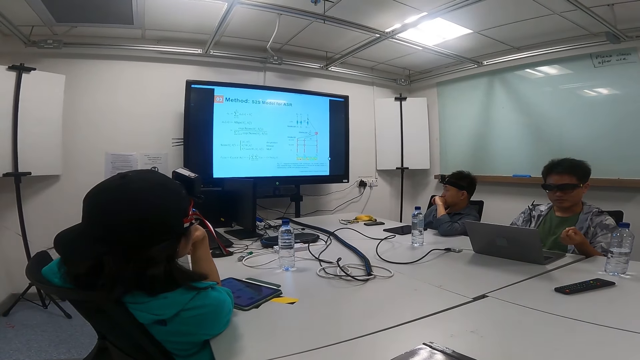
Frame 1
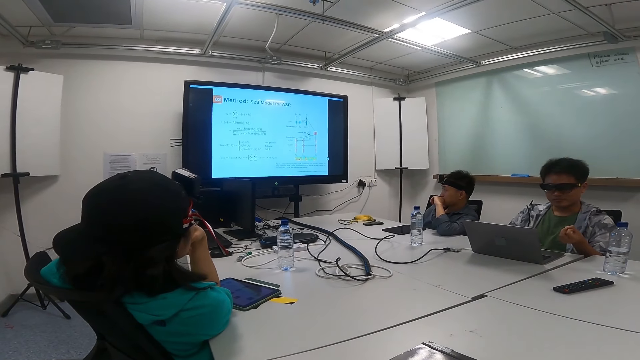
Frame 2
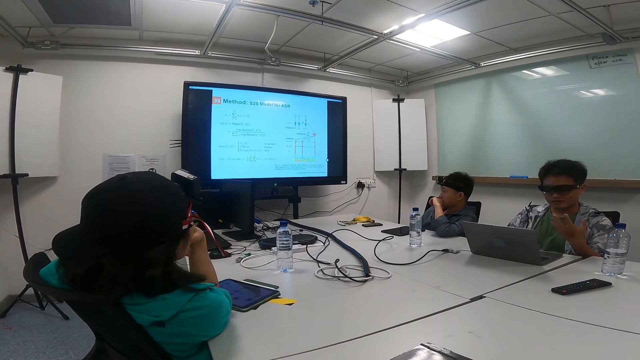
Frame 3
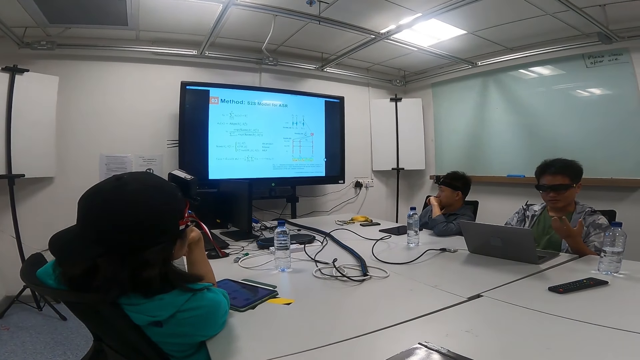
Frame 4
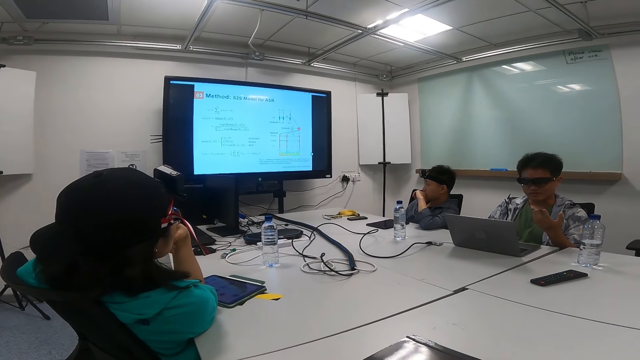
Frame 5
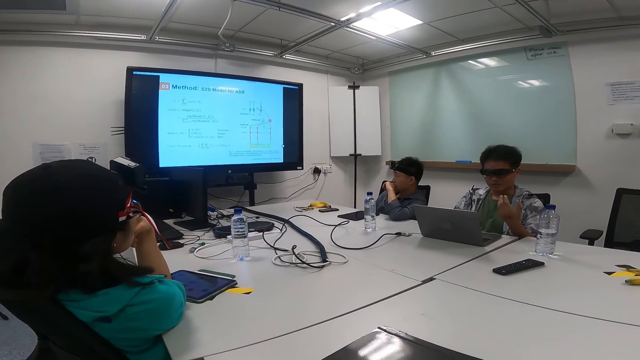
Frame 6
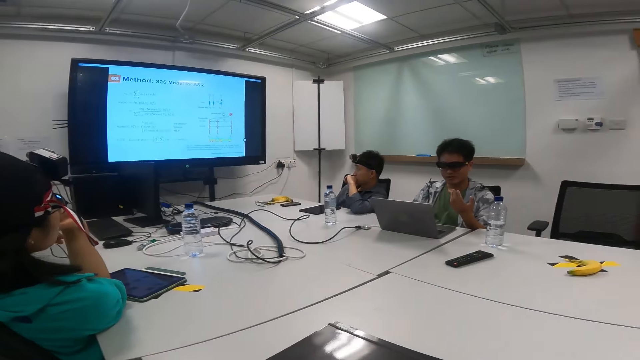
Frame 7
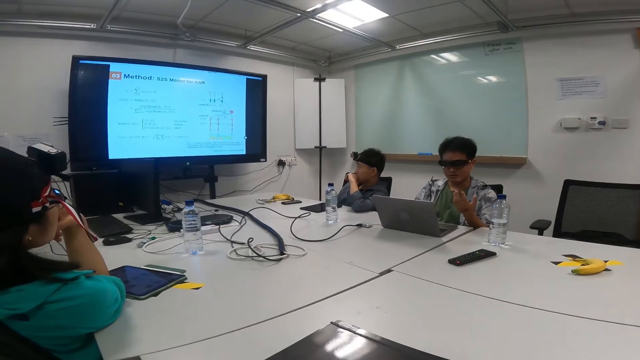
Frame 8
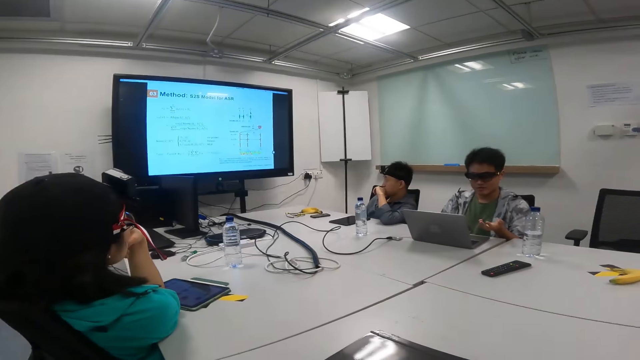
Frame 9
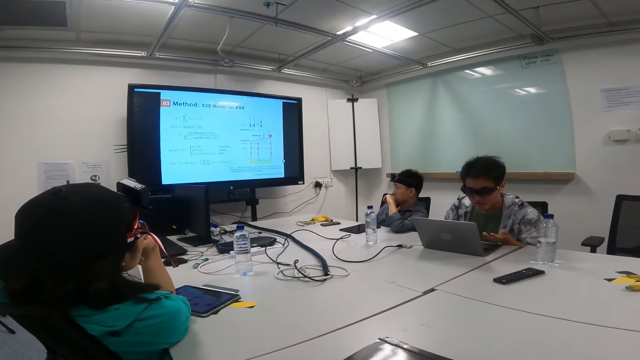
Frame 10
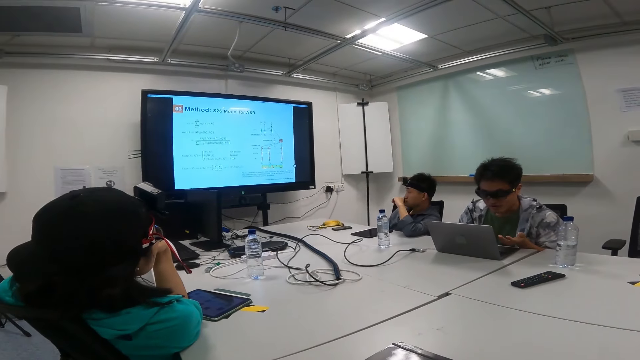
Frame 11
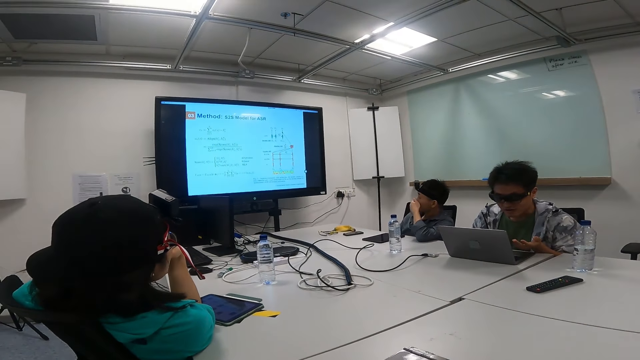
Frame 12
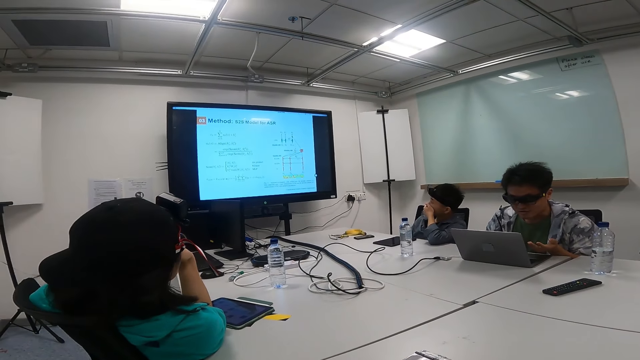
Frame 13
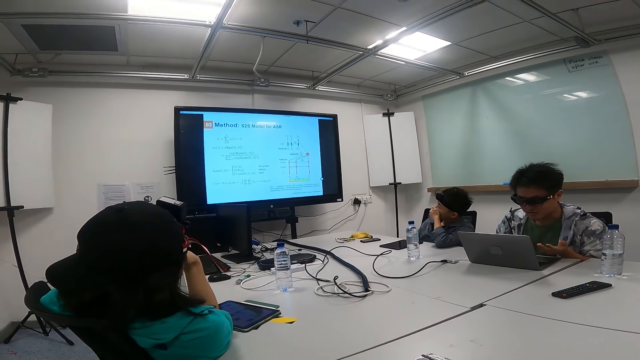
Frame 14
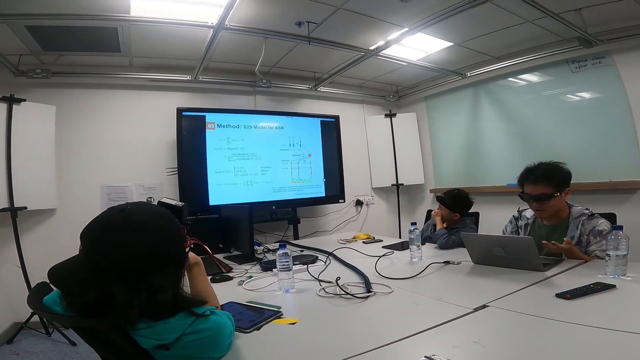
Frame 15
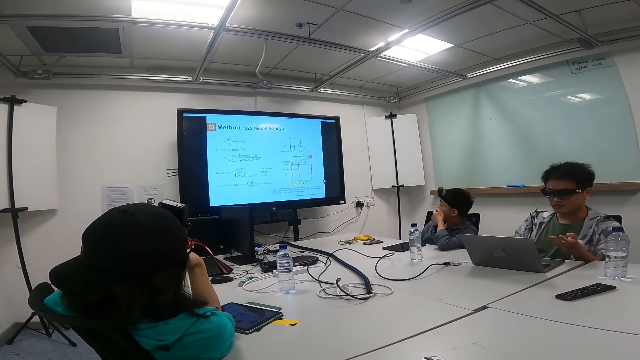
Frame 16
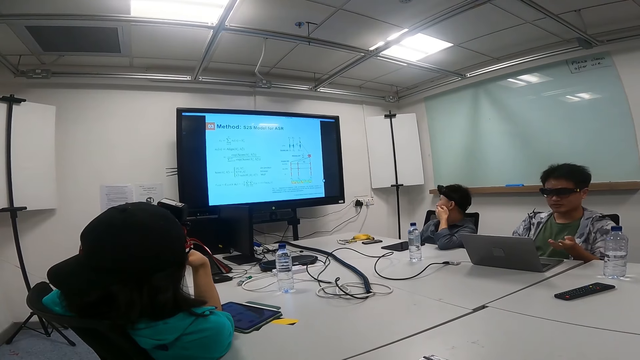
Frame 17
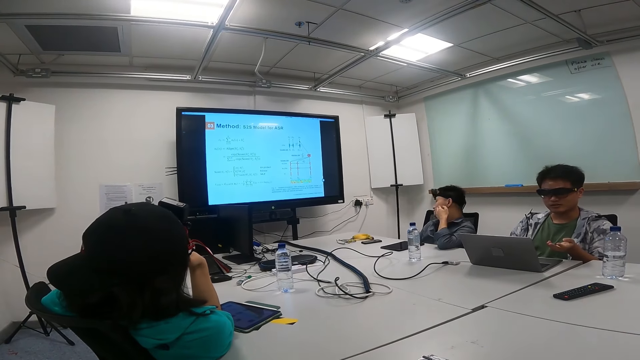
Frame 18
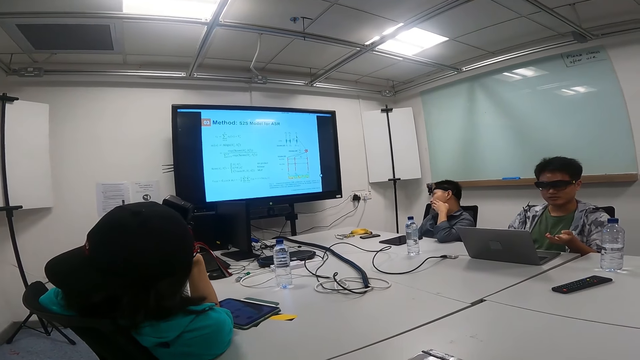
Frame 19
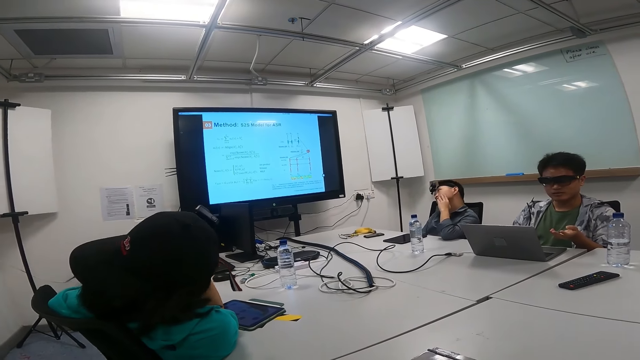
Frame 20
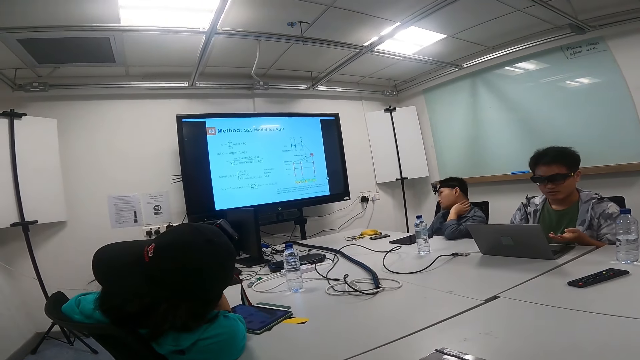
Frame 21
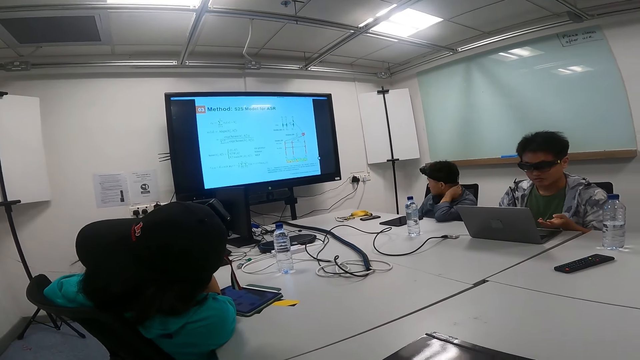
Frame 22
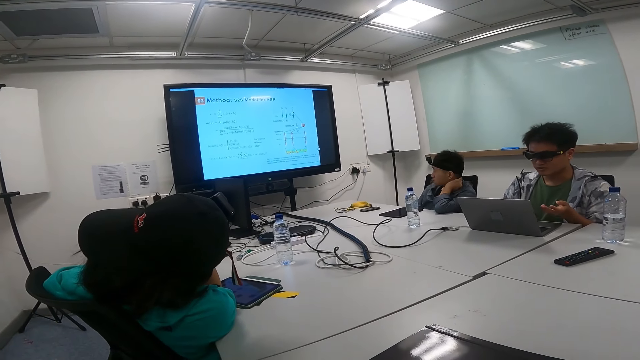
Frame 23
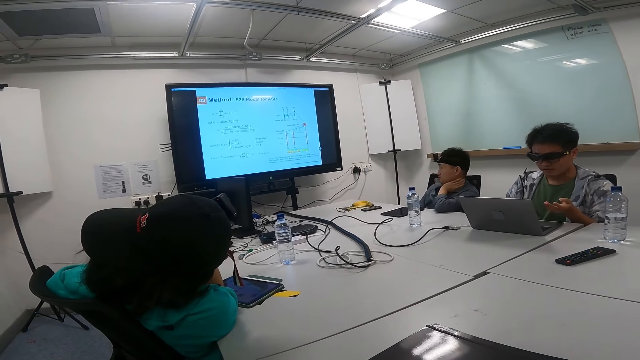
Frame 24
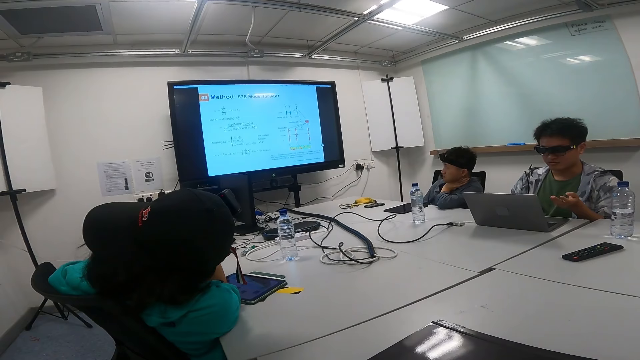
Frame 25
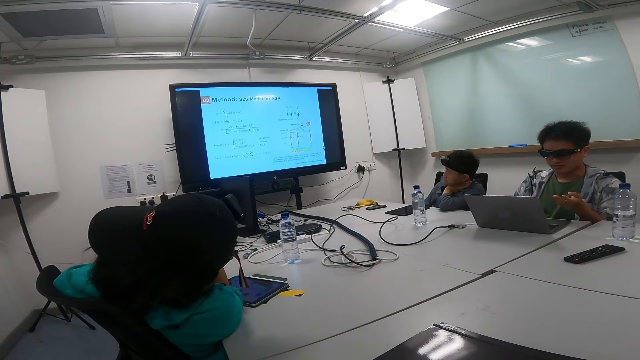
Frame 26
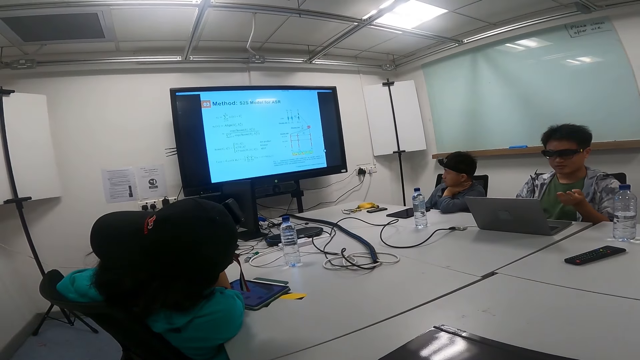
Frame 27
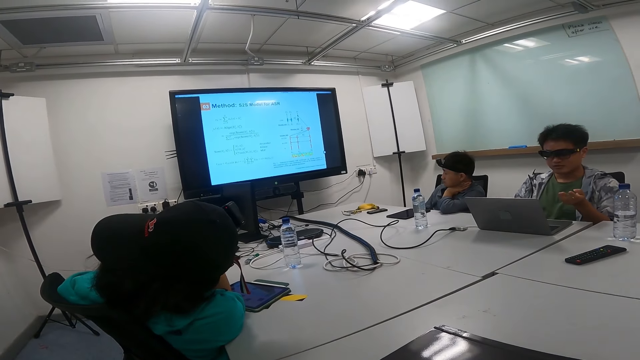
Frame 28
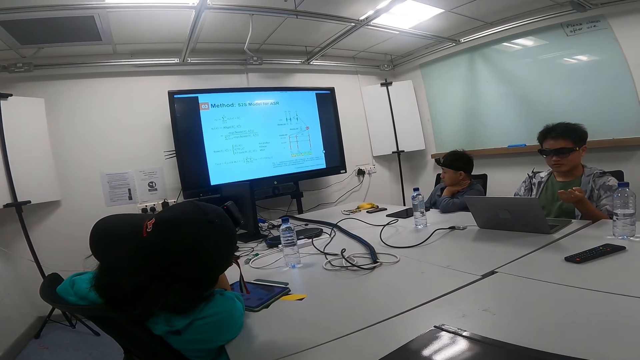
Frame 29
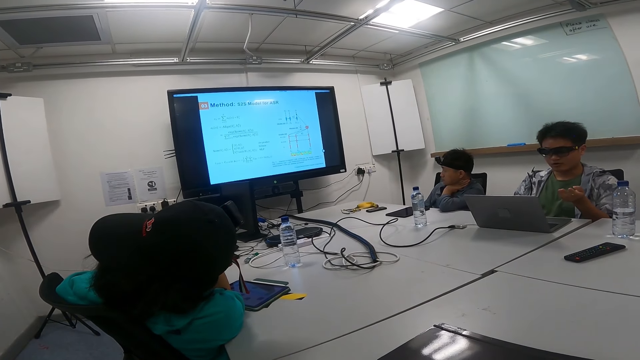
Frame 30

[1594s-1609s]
A person looks at a laptop while showing hand gestures. The camera wearer looks at the person. The person looks at the laptop. Another person rubs his neck.

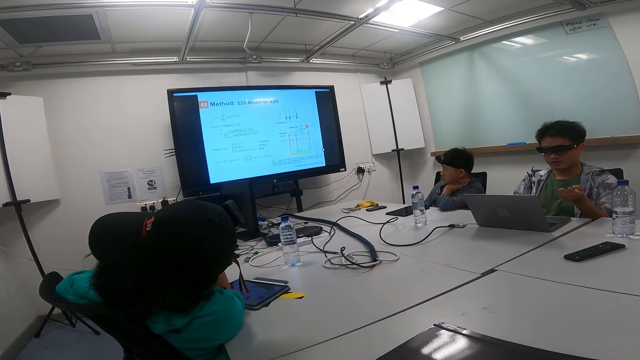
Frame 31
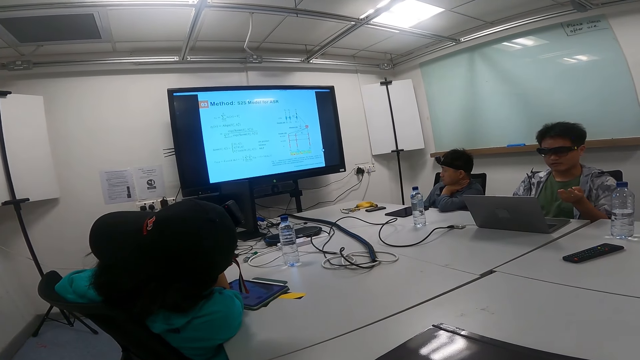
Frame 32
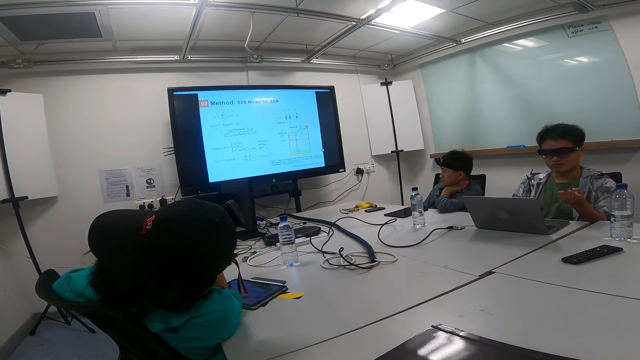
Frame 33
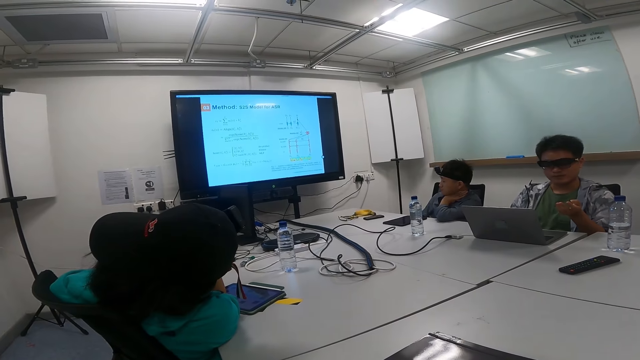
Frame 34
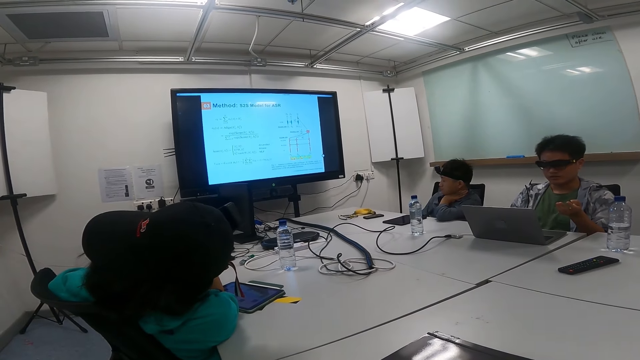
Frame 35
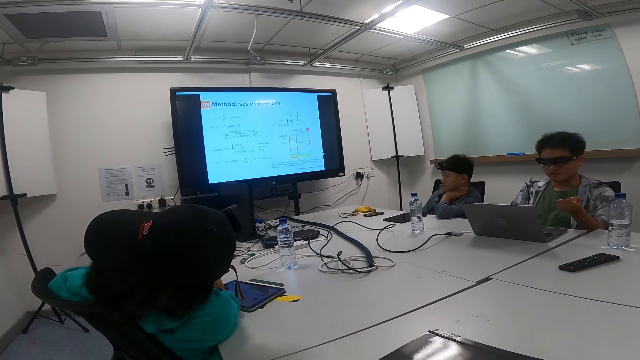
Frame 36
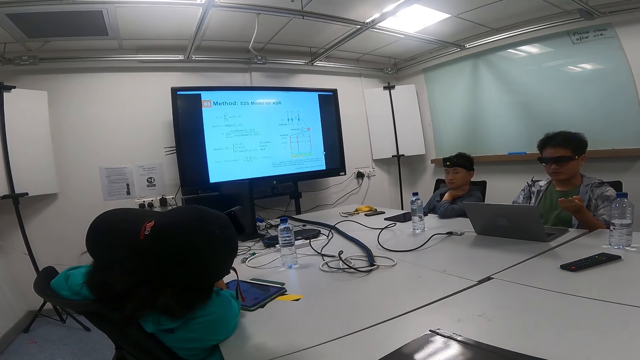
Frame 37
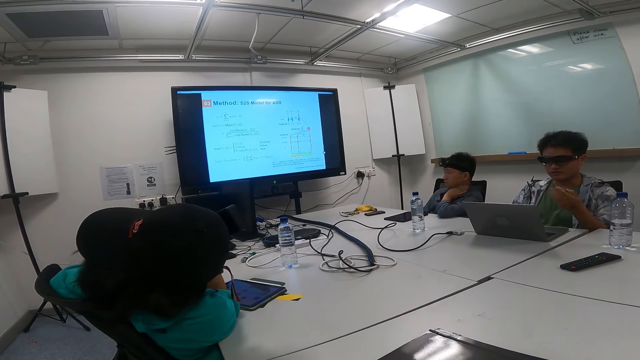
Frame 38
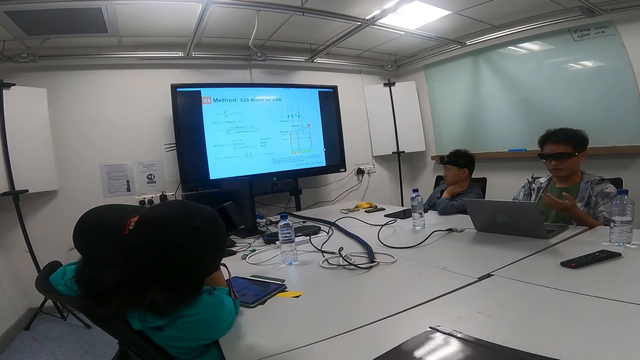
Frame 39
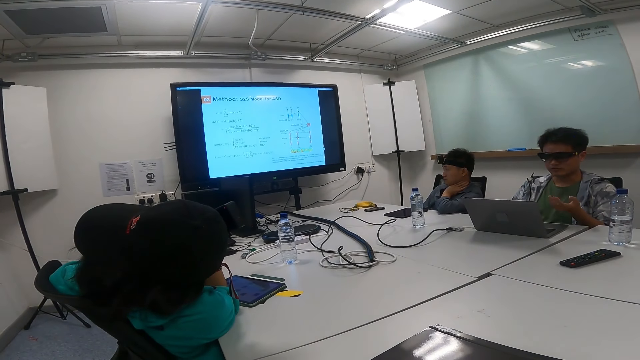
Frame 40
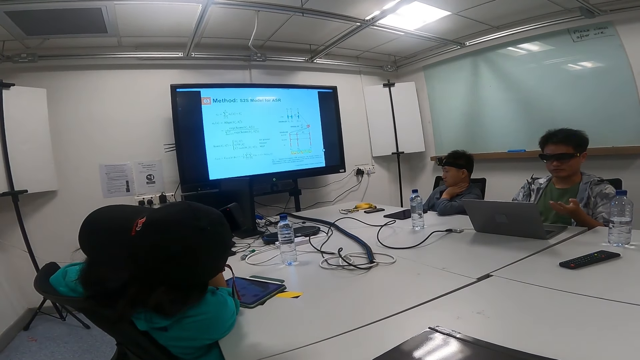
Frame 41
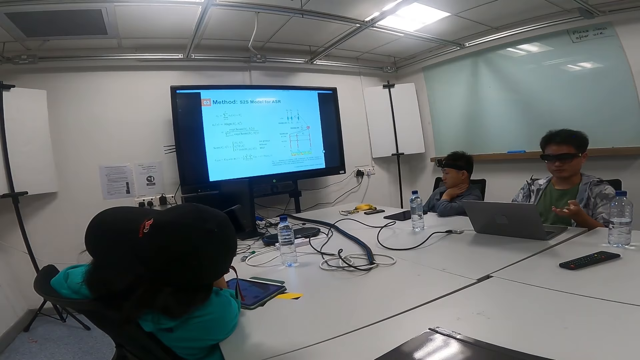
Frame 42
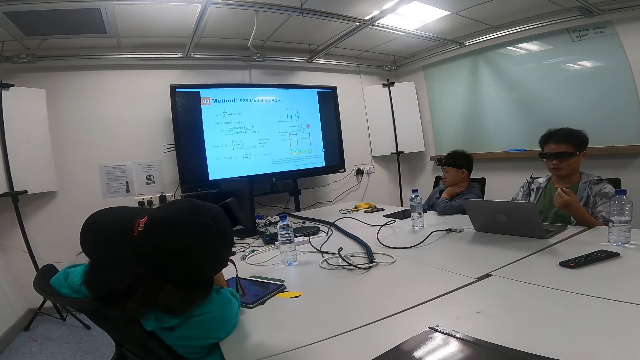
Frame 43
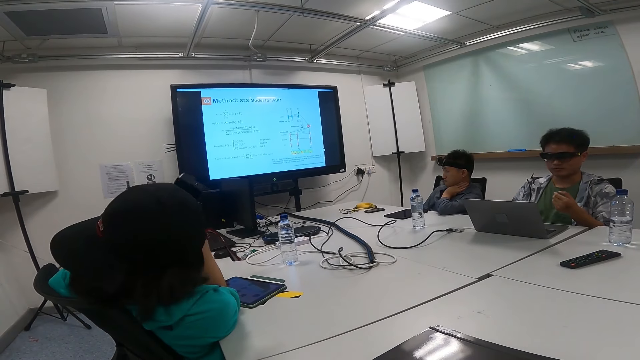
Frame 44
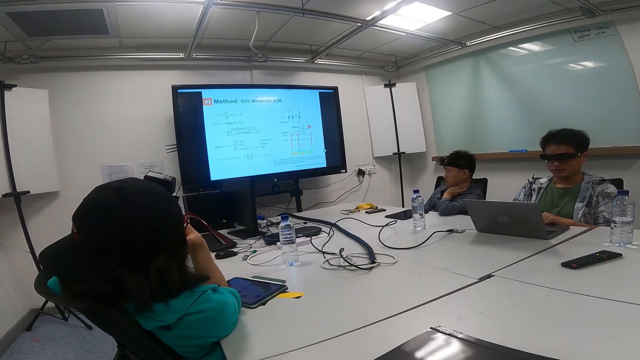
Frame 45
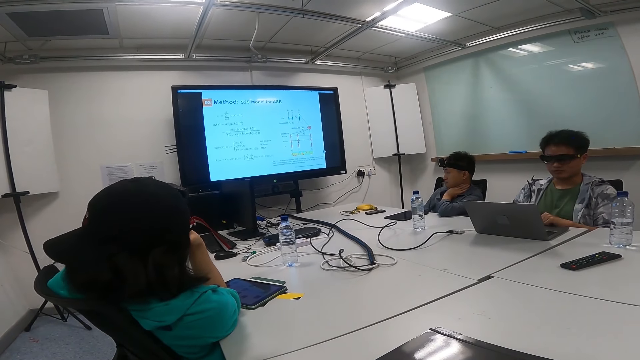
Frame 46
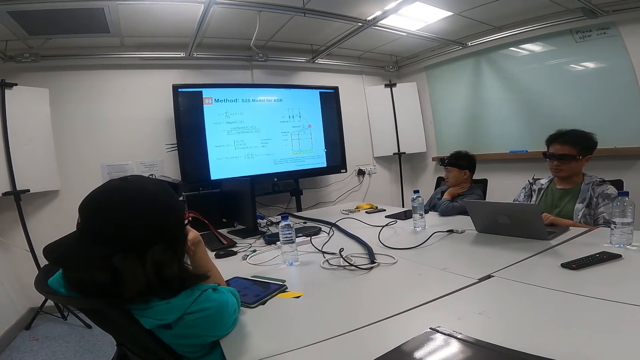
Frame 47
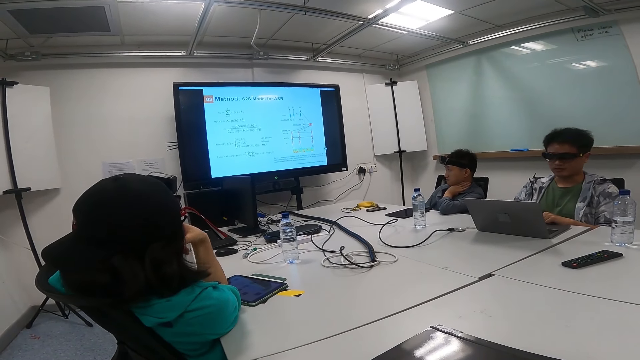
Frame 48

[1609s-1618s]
A person looks at the laptop while showing hand gestures. Another person raises the head.
